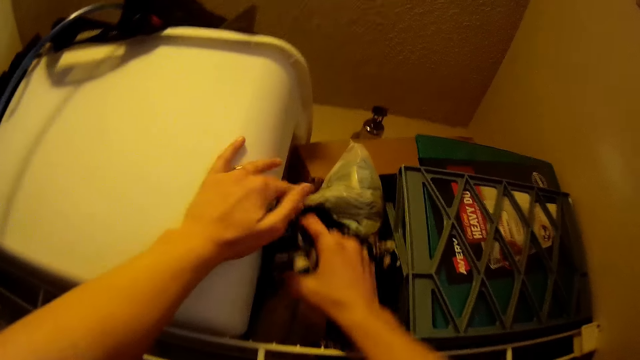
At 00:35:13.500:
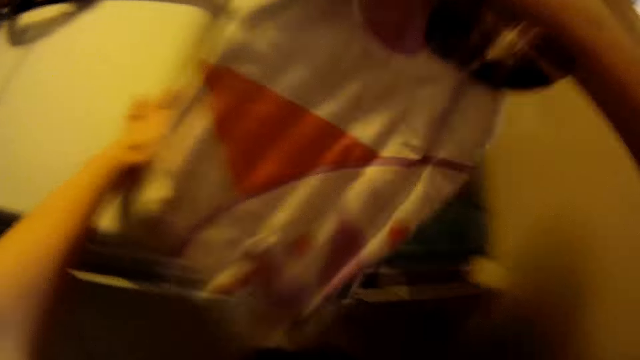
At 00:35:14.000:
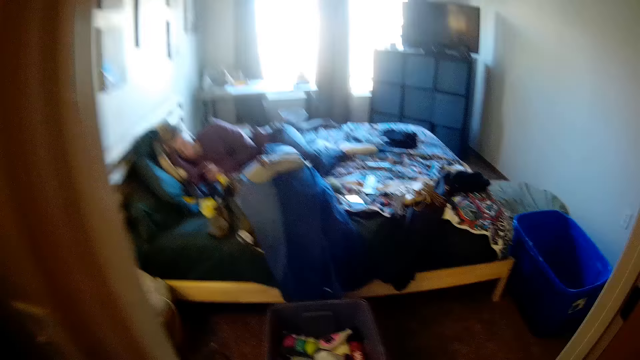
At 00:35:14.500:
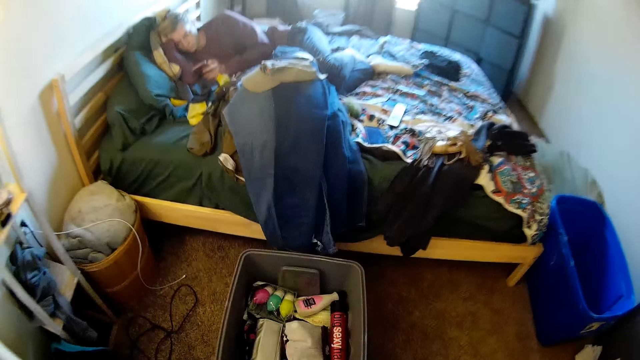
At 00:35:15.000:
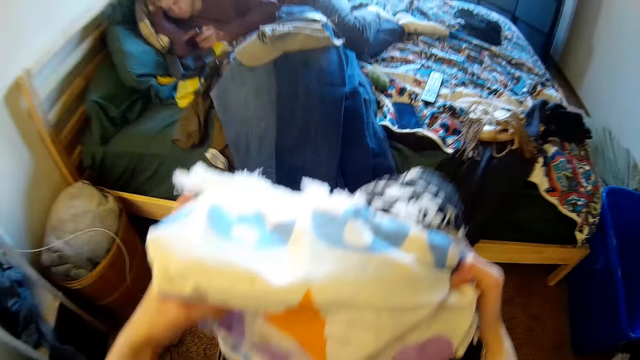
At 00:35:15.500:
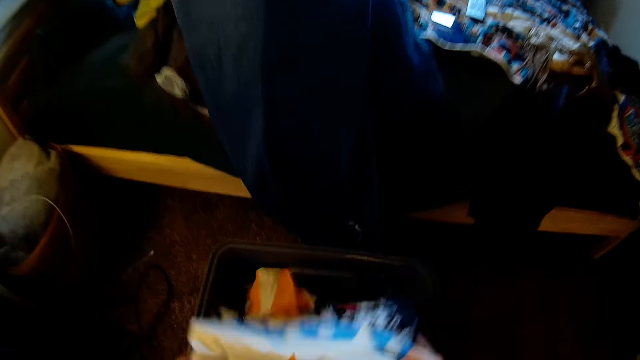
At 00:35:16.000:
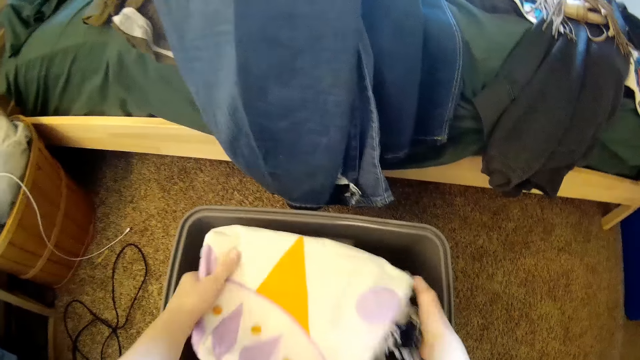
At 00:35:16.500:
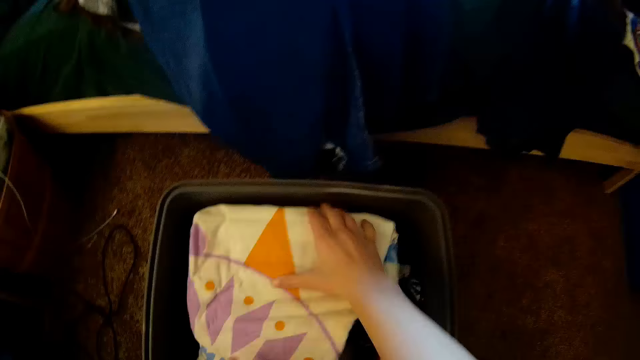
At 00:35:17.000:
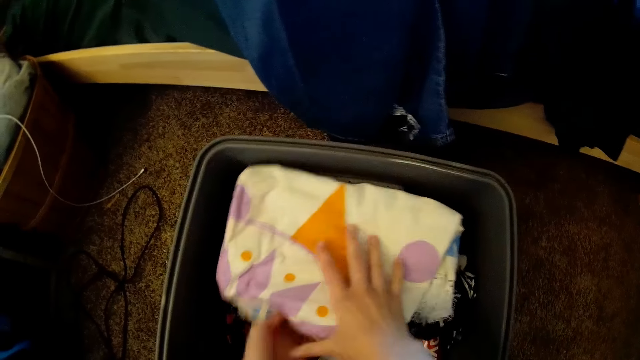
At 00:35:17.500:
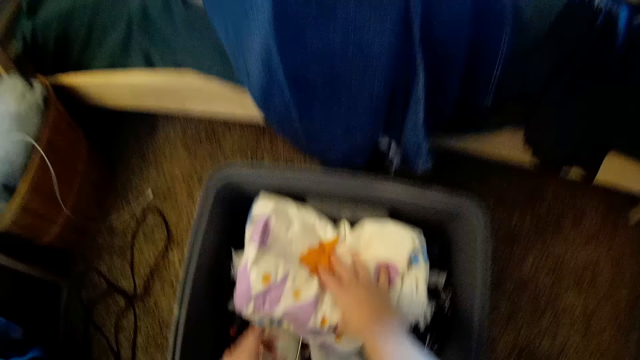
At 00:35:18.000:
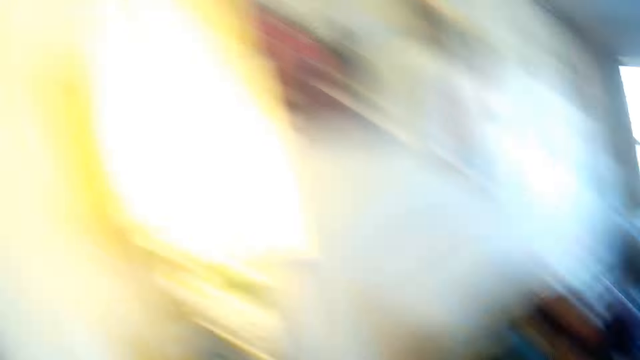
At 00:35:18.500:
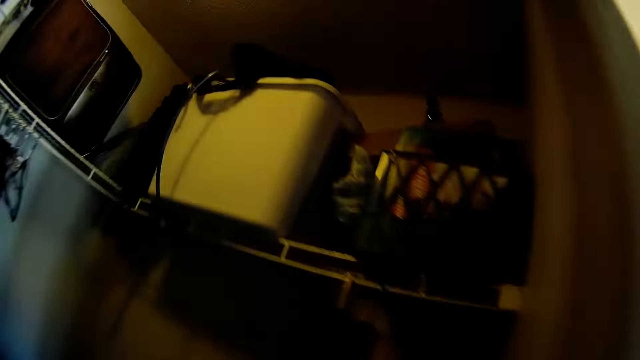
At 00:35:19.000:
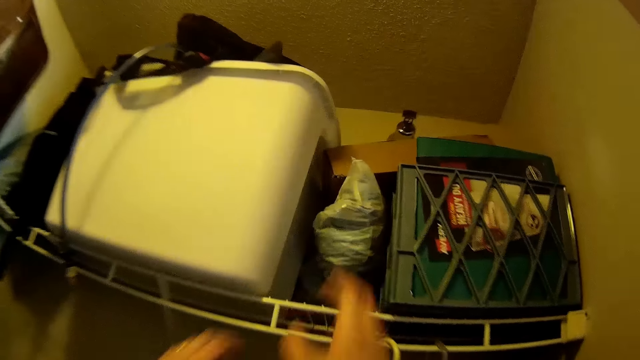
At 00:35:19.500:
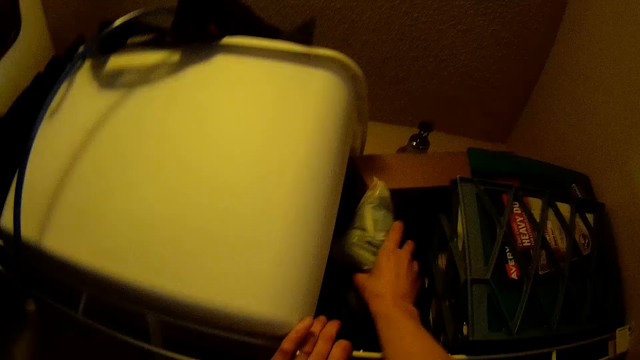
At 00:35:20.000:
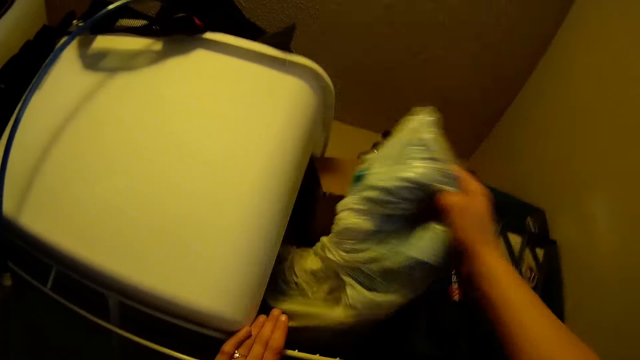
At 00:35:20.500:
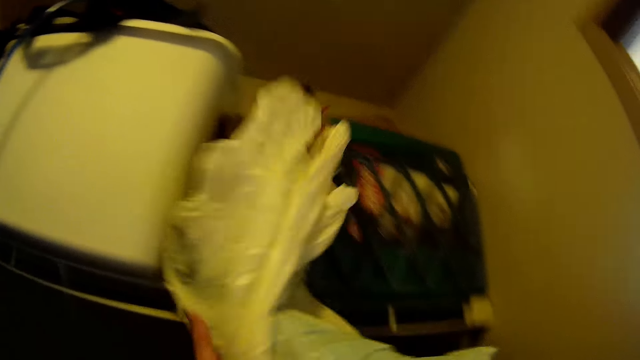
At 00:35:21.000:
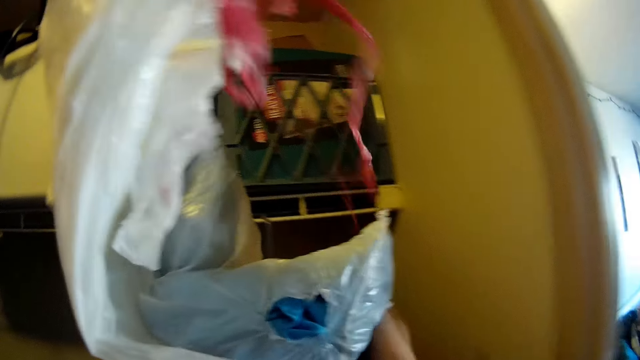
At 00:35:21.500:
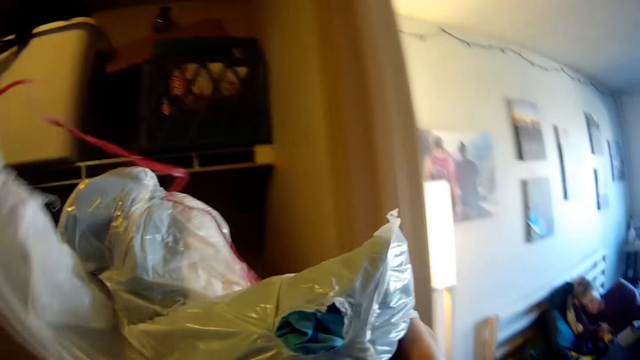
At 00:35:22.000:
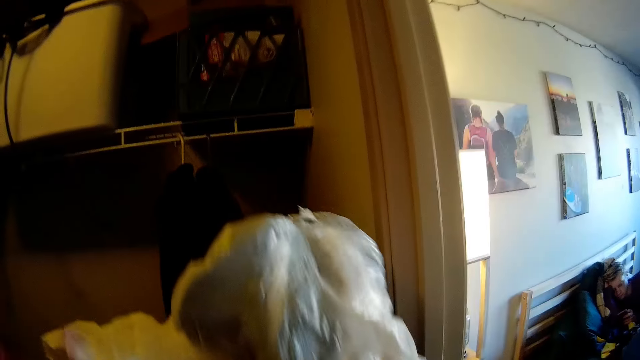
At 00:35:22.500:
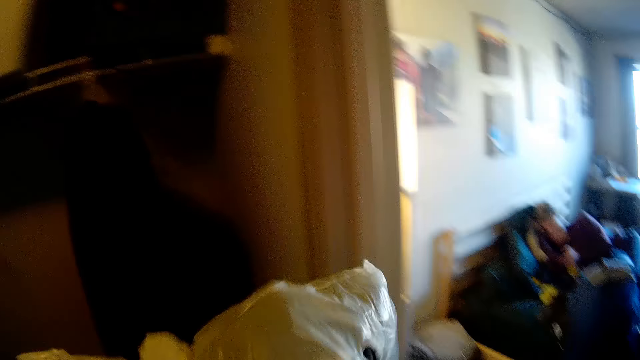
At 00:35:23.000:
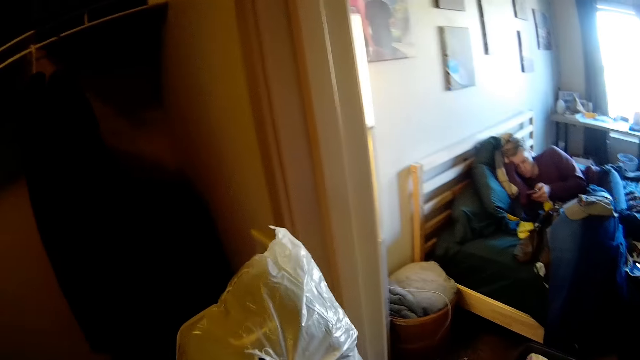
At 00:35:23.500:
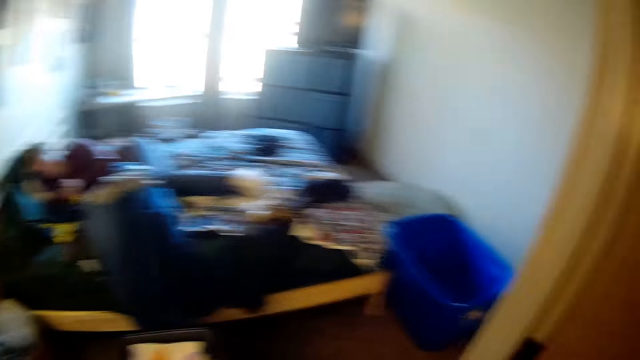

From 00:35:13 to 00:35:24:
The camera wearer steps forward. They drop the clothes in the packing basket. They step forward. They pick a polythene bag. They step forward.

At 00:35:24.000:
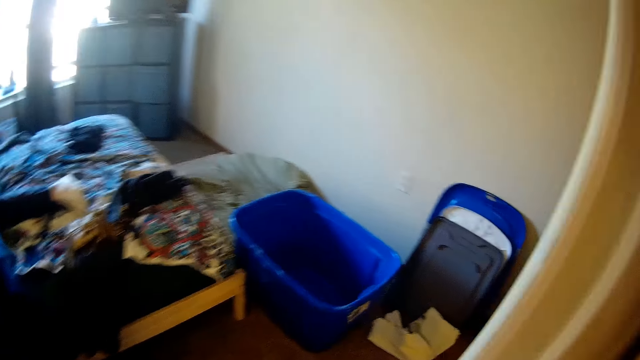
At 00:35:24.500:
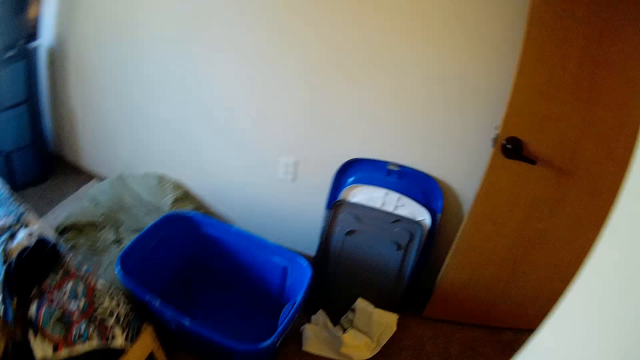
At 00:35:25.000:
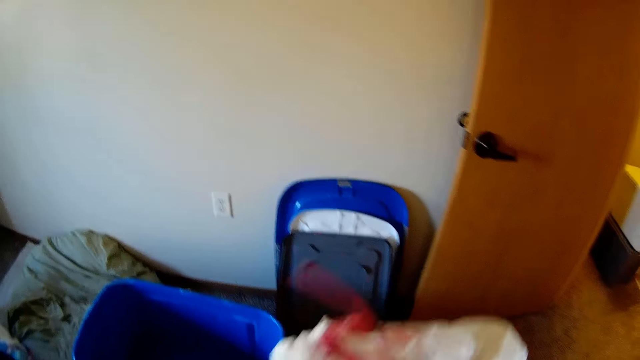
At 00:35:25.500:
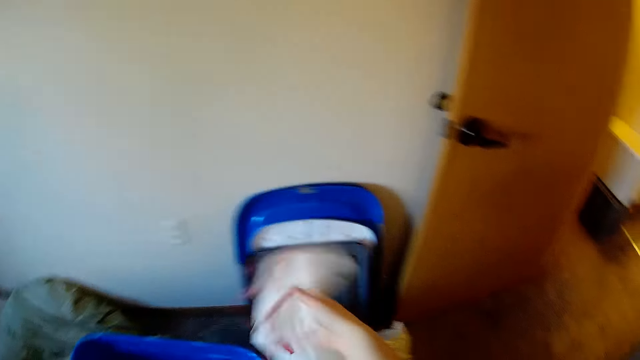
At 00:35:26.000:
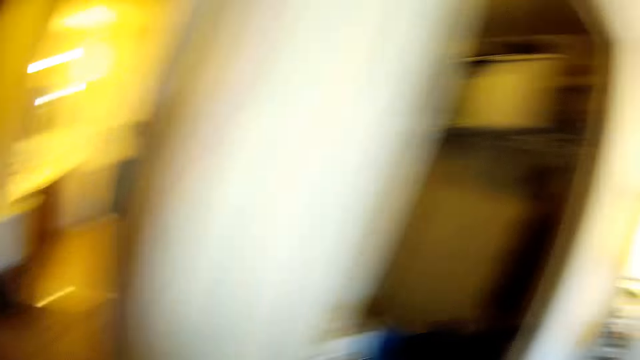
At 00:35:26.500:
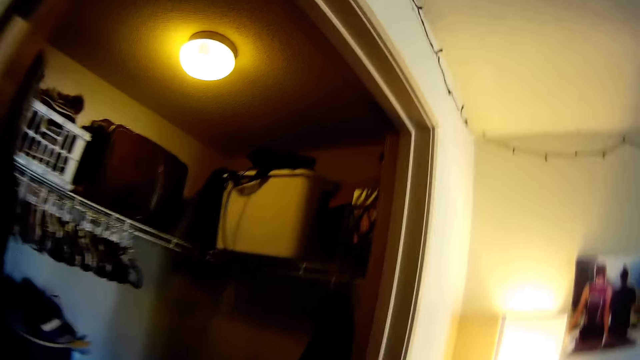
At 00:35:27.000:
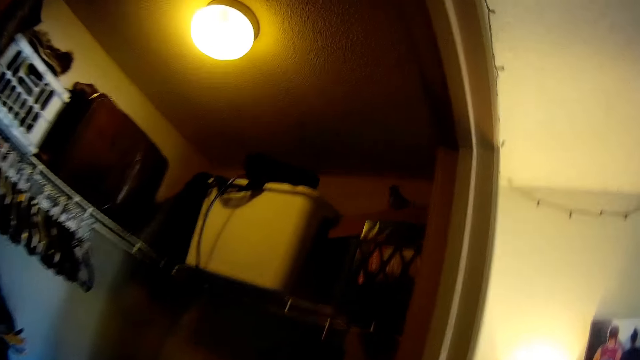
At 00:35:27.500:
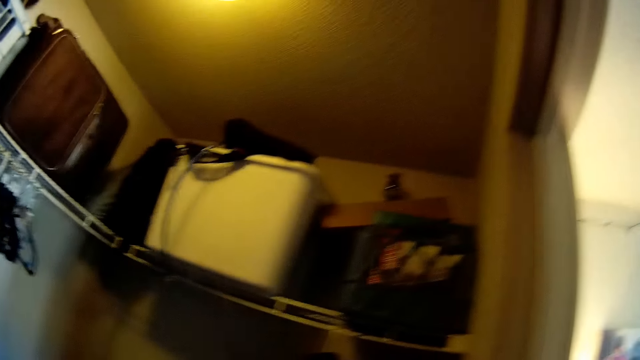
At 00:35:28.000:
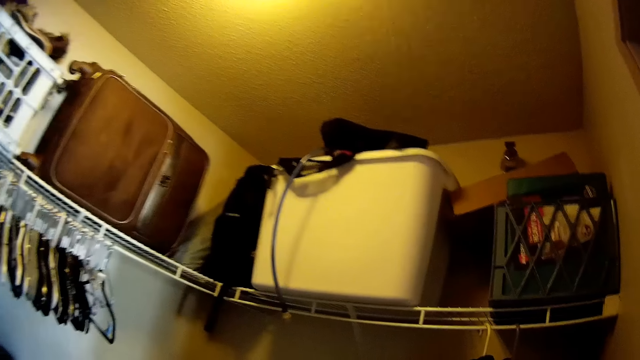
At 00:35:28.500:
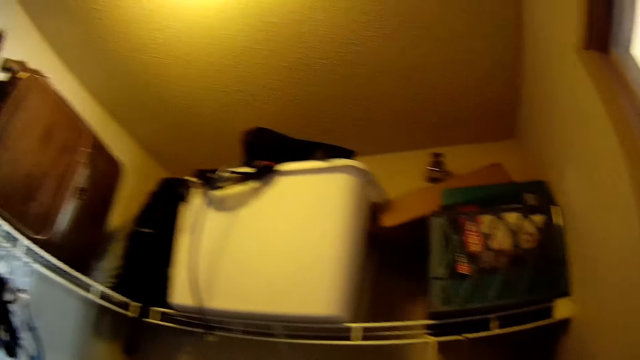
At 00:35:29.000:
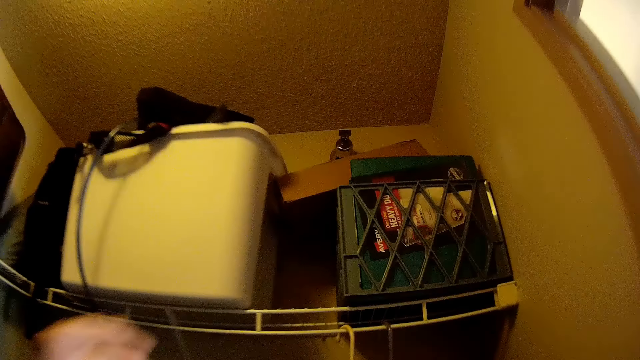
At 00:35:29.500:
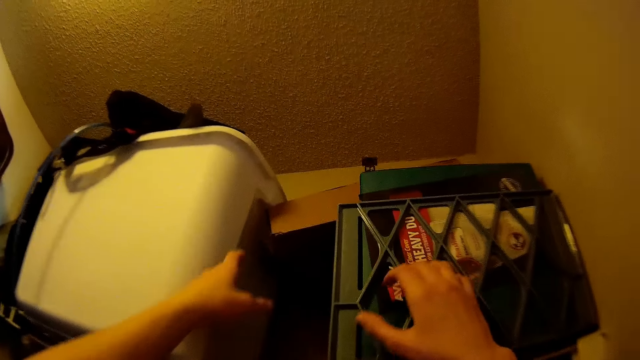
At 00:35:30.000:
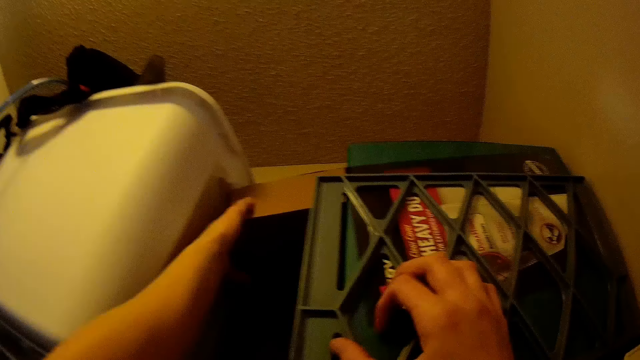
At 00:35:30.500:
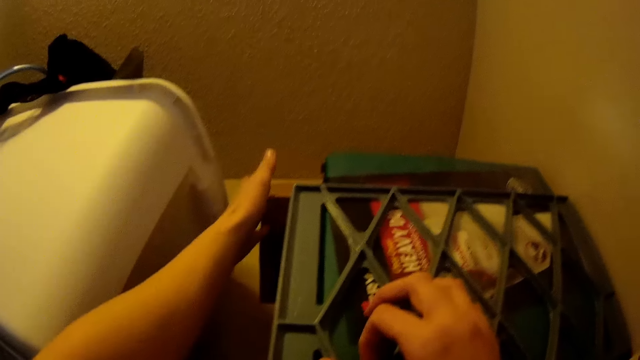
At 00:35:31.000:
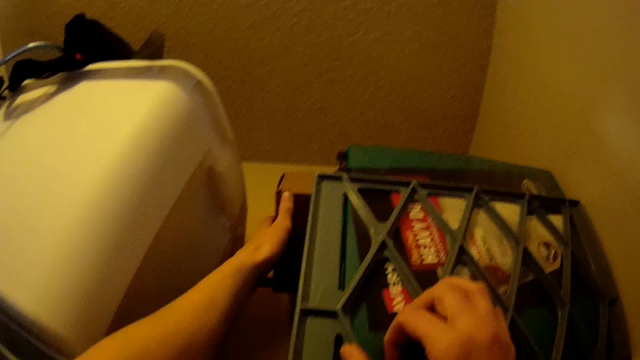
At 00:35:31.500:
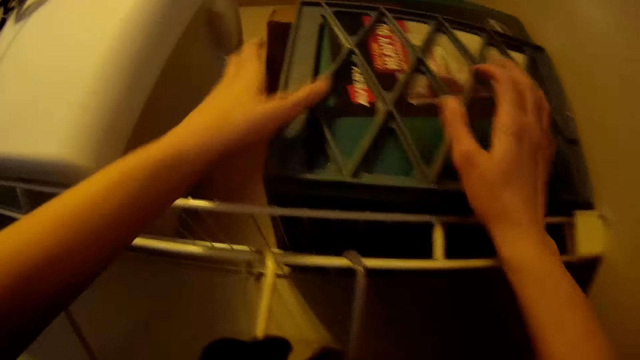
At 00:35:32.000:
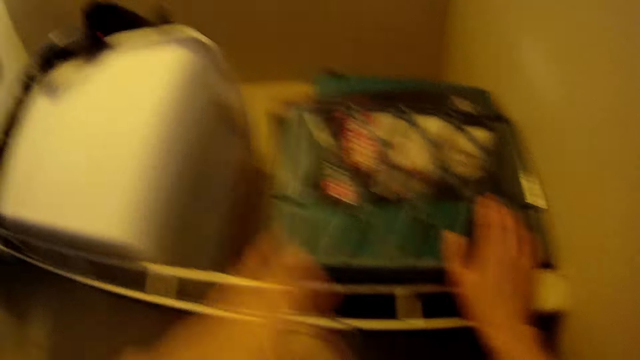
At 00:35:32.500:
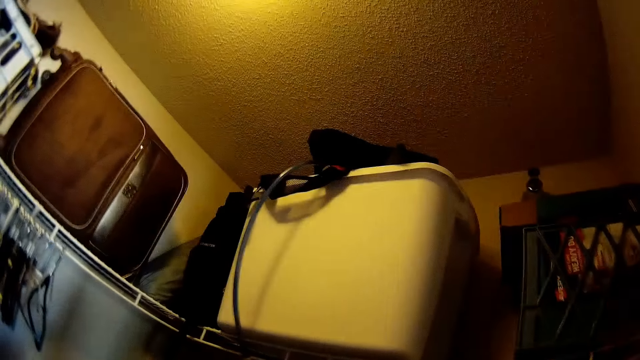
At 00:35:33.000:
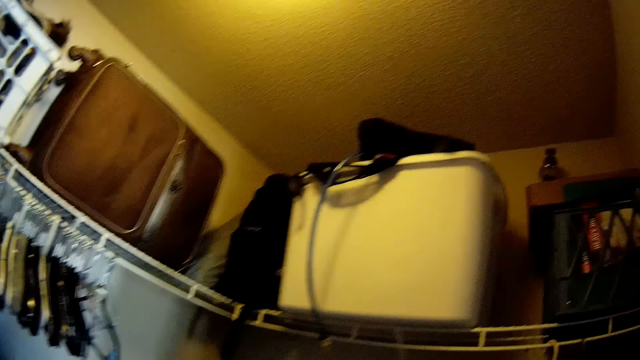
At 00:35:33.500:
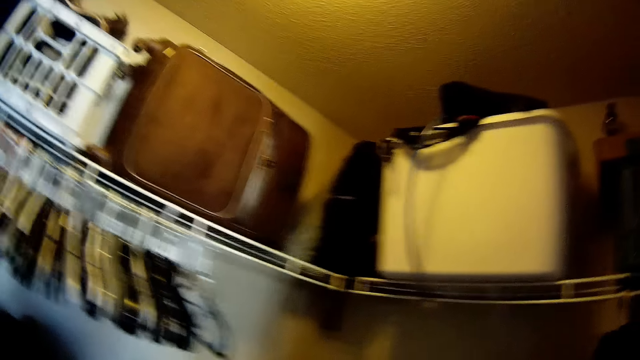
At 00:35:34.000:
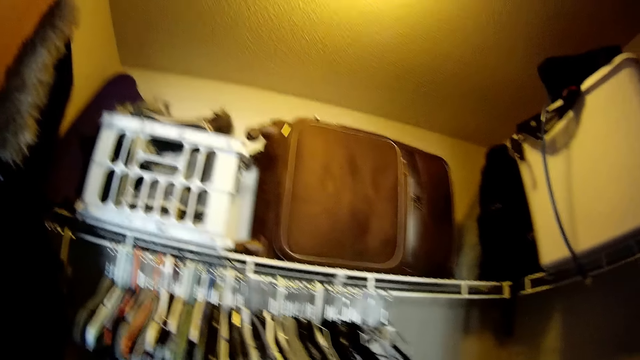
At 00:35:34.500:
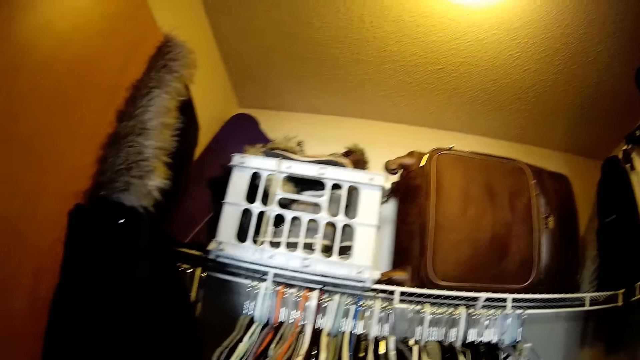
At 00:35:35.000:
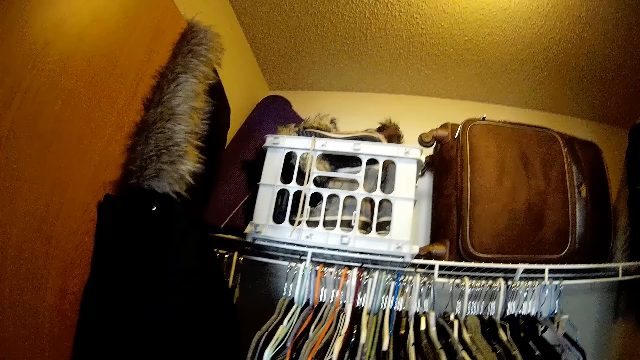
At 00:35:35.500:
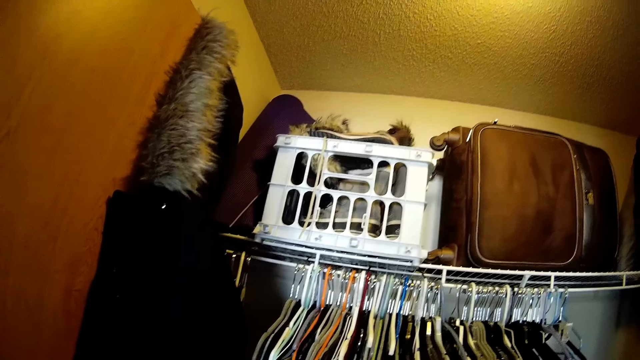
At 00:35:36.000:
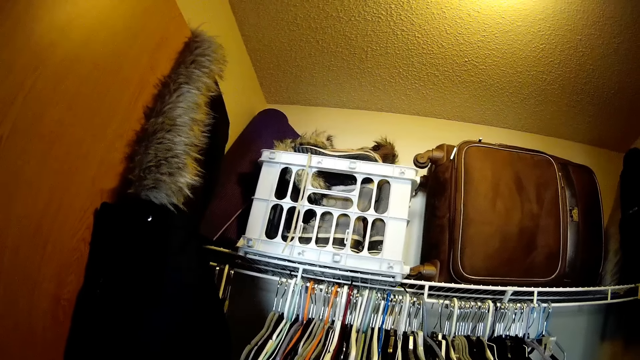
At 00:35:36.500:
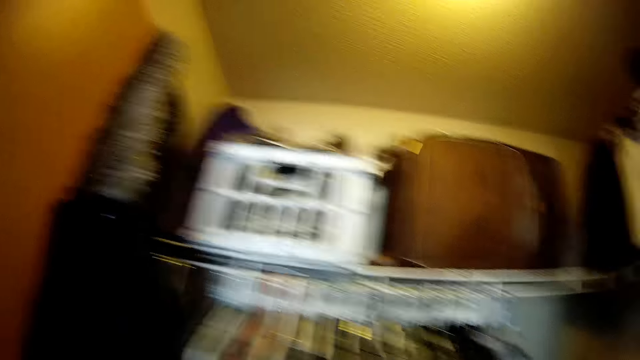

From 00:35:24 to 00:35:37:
The camera wearer throws the polythene bag on the bin. They step forward. They stare inside the wardrobe. They adjust a box in the wardrobe. They look around the wardrobe.
